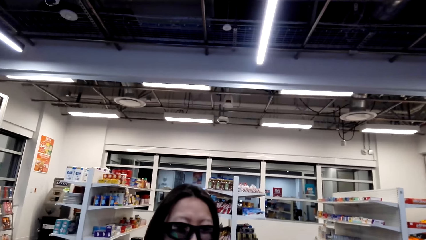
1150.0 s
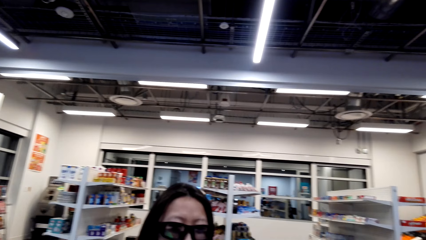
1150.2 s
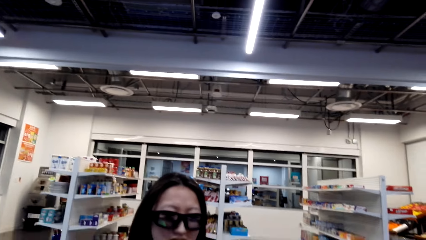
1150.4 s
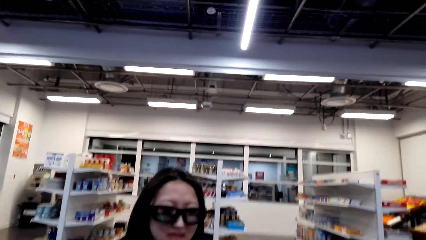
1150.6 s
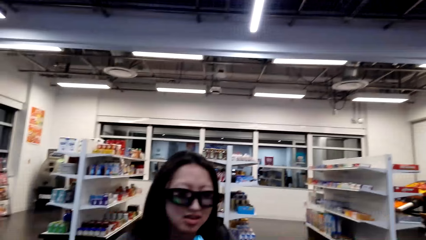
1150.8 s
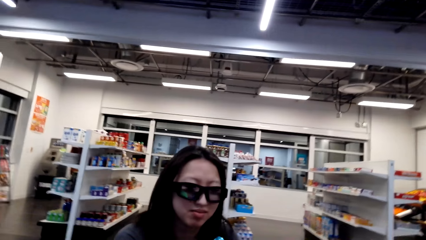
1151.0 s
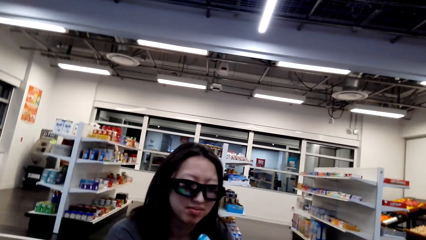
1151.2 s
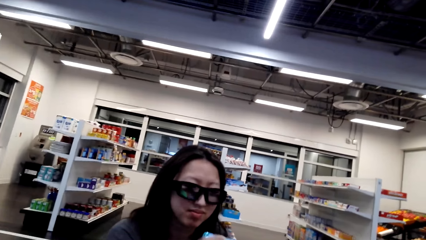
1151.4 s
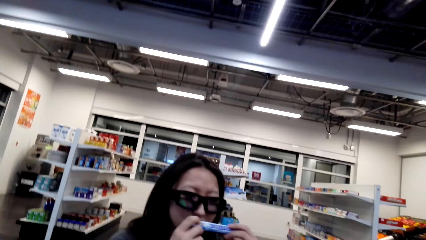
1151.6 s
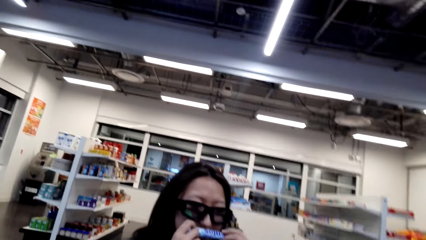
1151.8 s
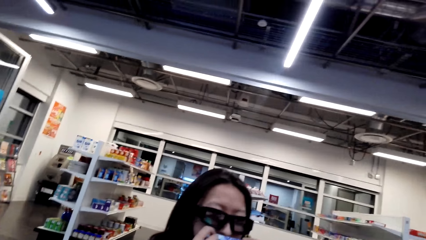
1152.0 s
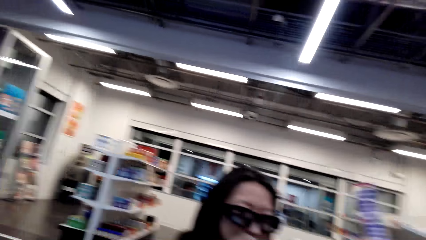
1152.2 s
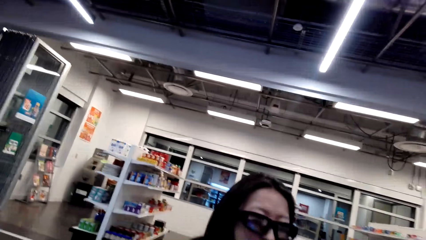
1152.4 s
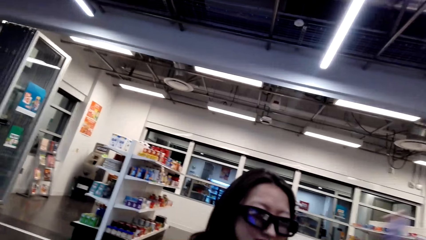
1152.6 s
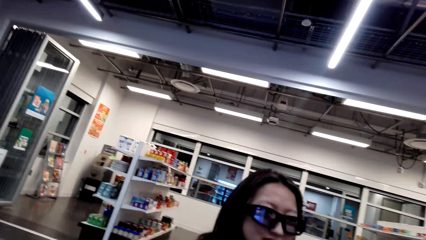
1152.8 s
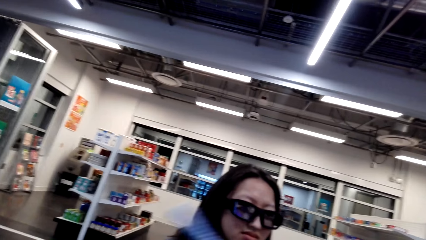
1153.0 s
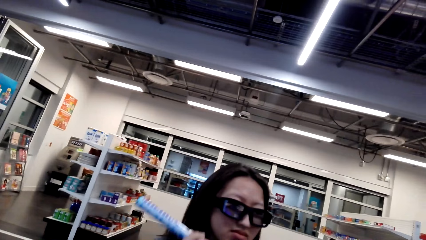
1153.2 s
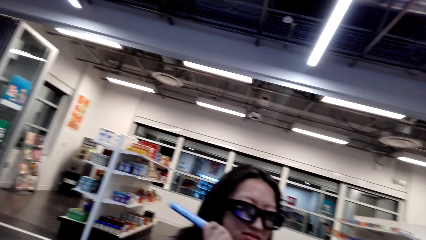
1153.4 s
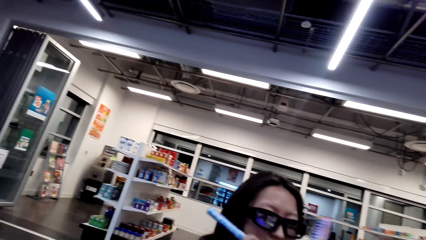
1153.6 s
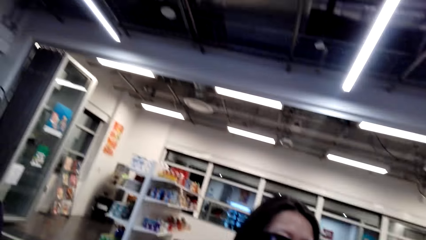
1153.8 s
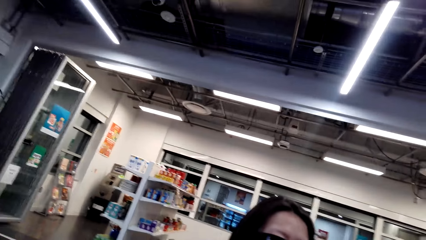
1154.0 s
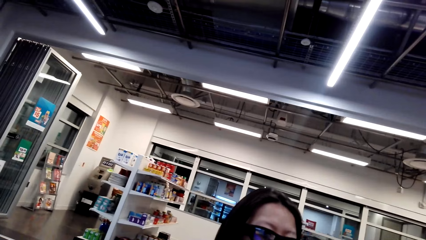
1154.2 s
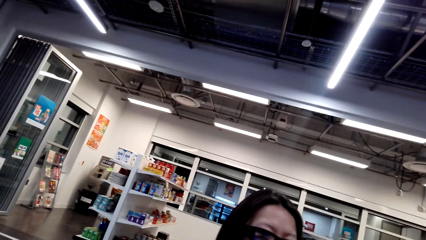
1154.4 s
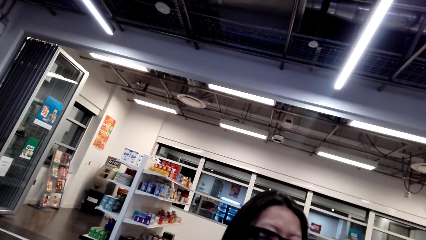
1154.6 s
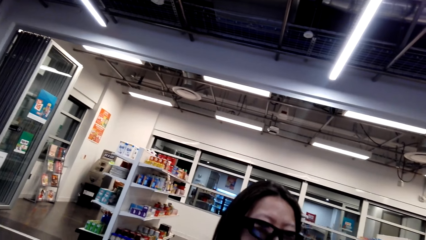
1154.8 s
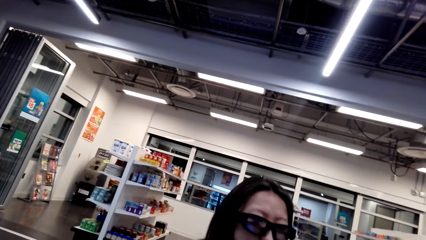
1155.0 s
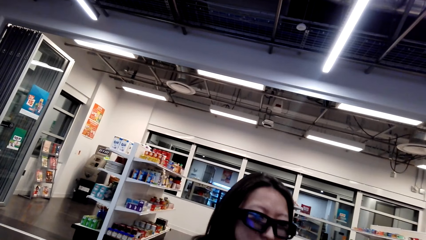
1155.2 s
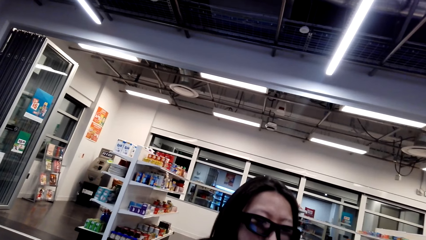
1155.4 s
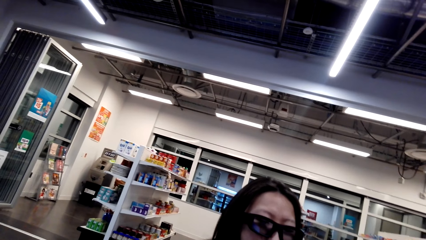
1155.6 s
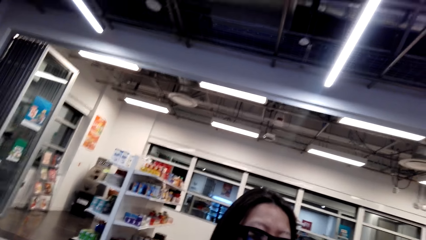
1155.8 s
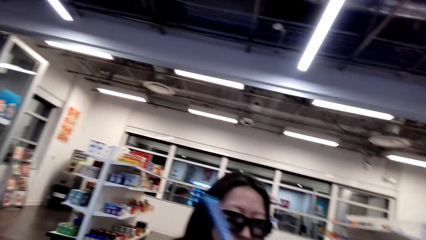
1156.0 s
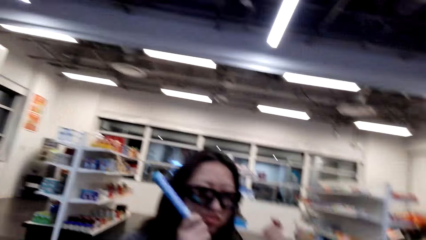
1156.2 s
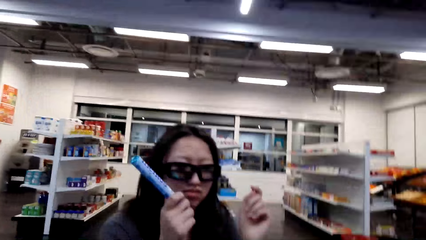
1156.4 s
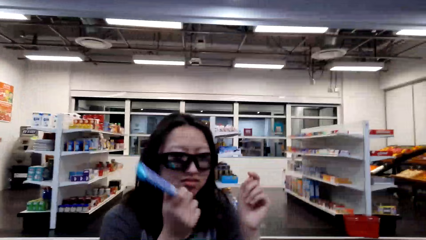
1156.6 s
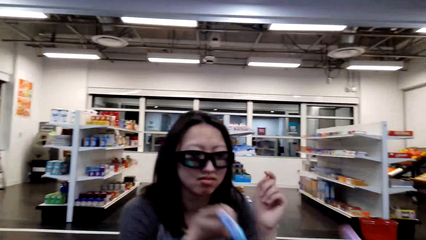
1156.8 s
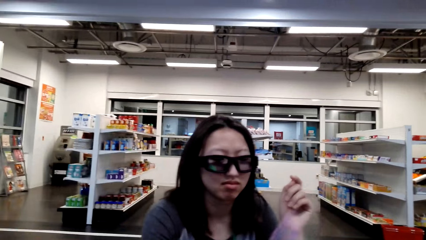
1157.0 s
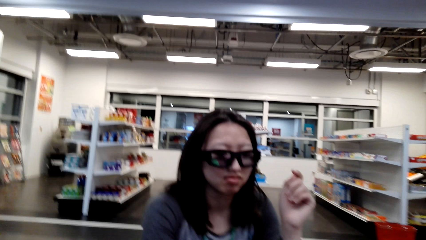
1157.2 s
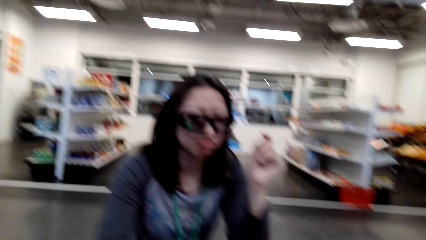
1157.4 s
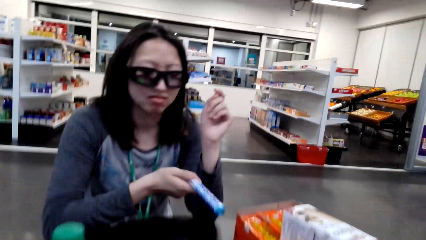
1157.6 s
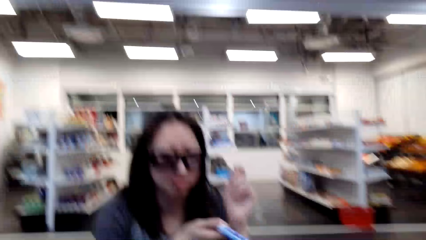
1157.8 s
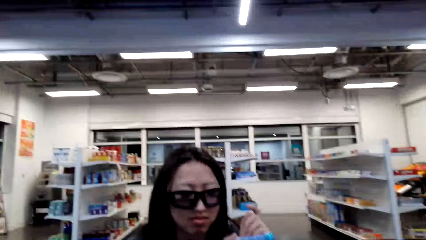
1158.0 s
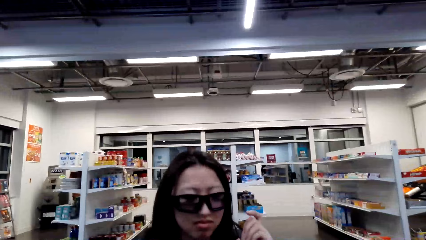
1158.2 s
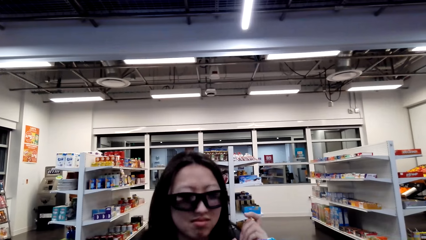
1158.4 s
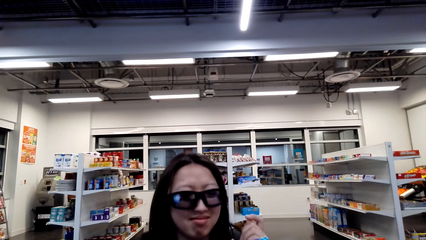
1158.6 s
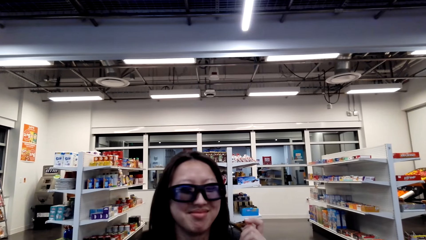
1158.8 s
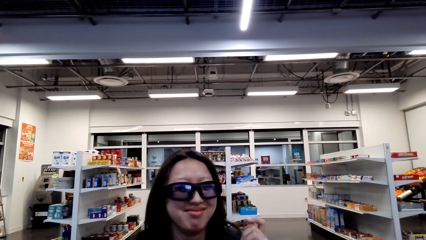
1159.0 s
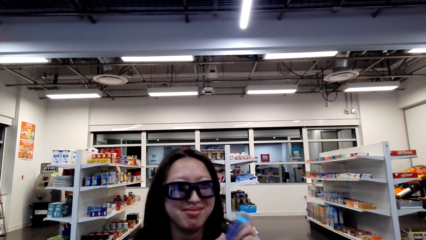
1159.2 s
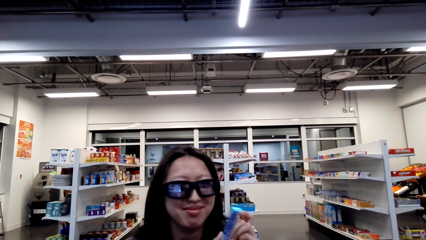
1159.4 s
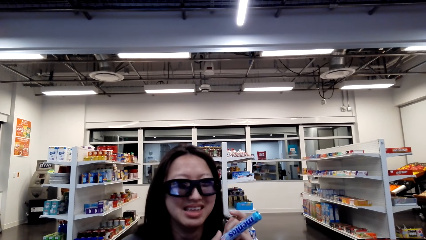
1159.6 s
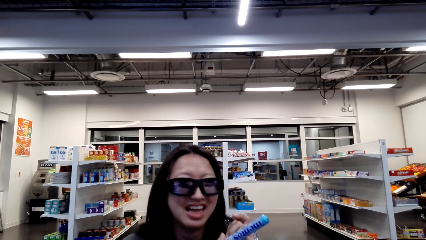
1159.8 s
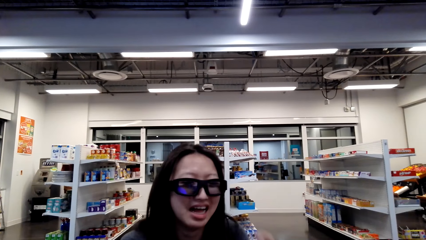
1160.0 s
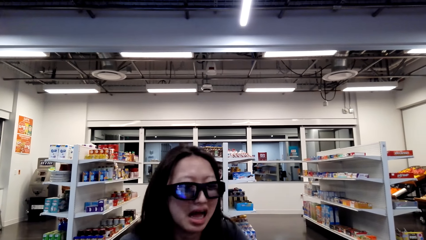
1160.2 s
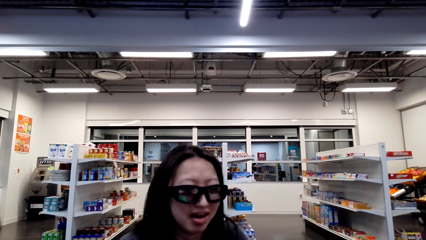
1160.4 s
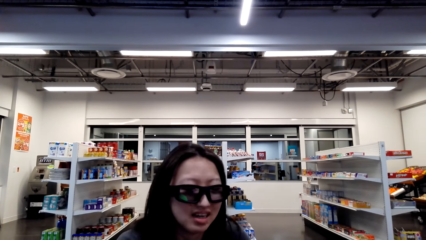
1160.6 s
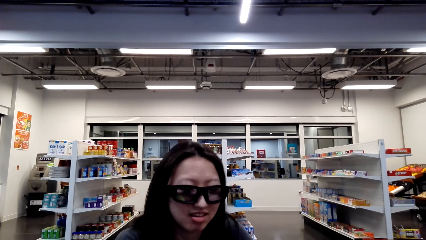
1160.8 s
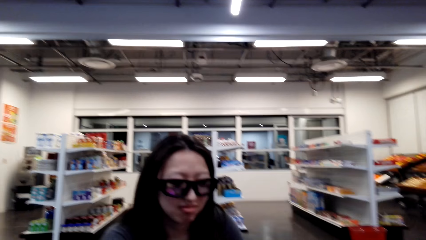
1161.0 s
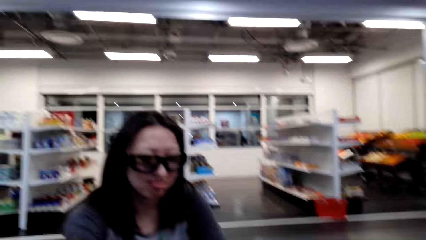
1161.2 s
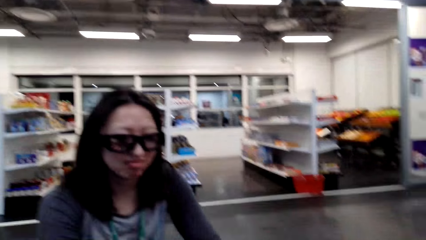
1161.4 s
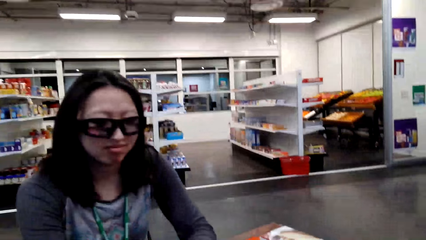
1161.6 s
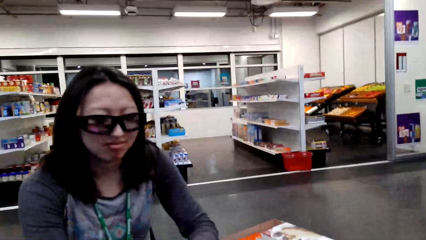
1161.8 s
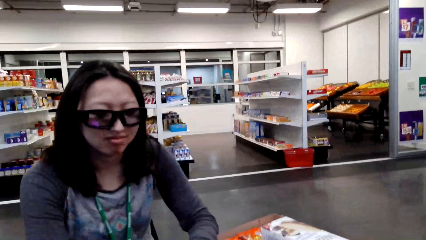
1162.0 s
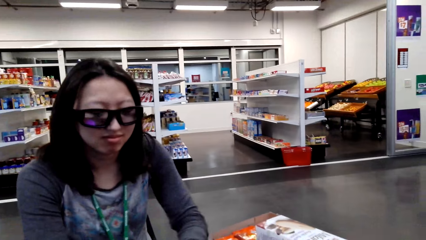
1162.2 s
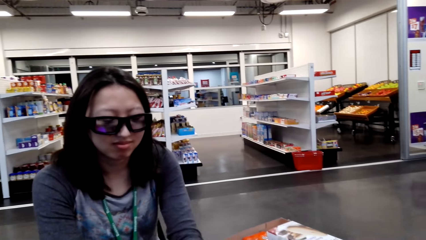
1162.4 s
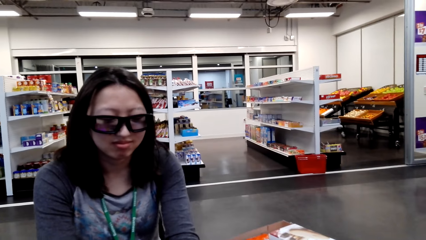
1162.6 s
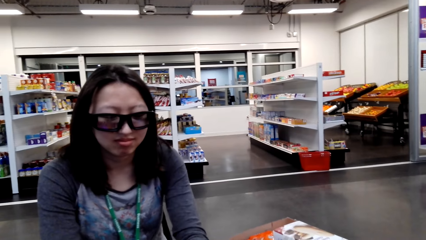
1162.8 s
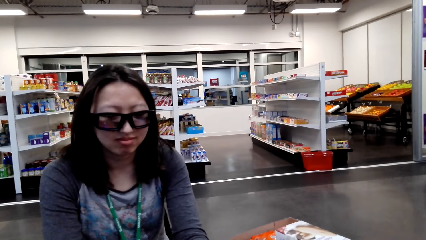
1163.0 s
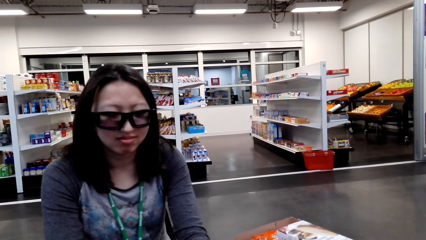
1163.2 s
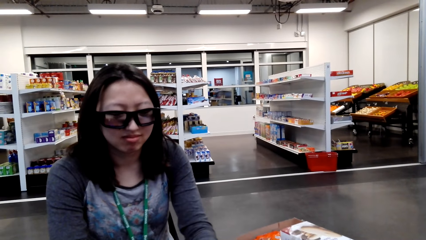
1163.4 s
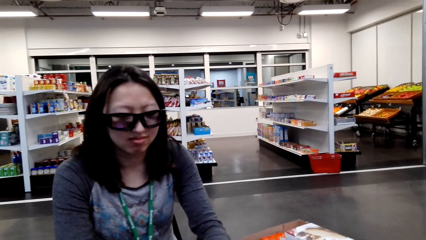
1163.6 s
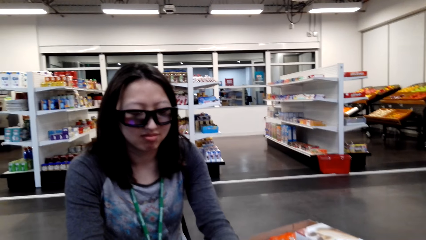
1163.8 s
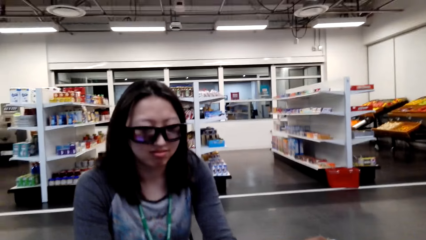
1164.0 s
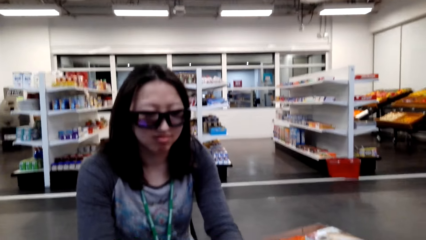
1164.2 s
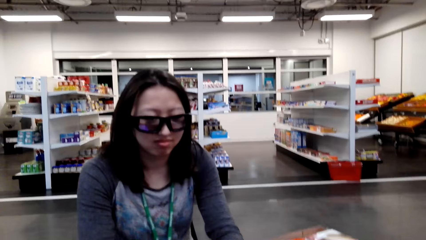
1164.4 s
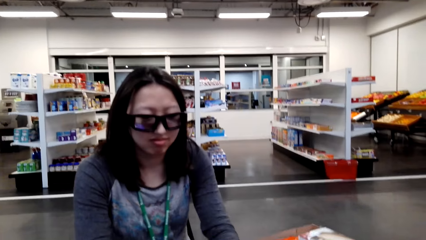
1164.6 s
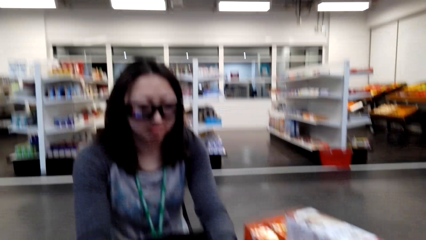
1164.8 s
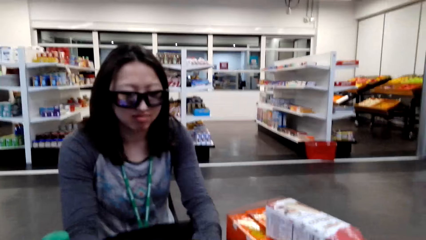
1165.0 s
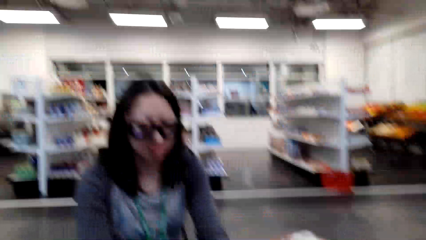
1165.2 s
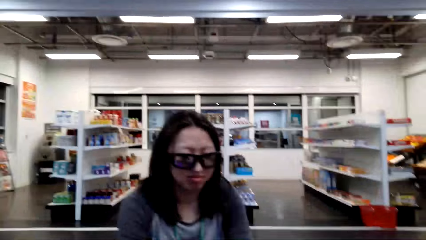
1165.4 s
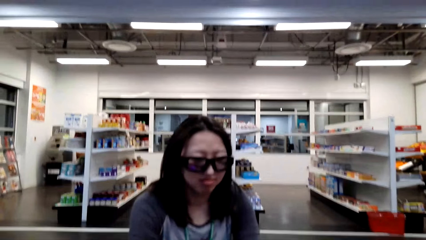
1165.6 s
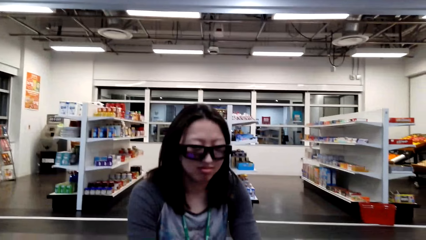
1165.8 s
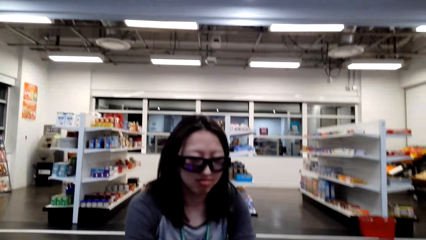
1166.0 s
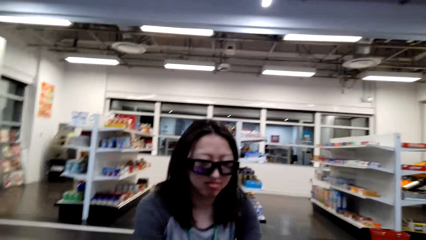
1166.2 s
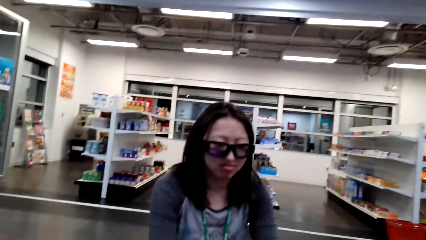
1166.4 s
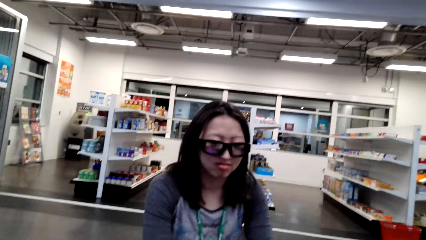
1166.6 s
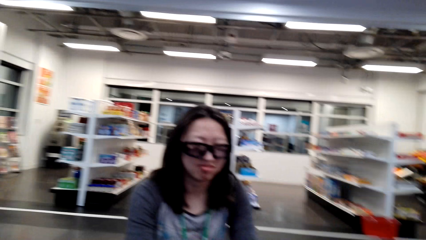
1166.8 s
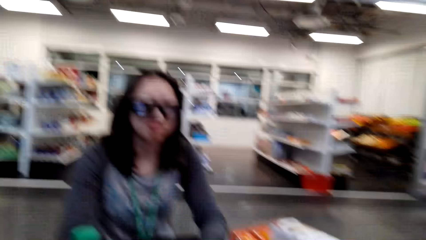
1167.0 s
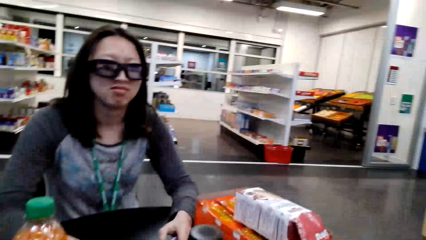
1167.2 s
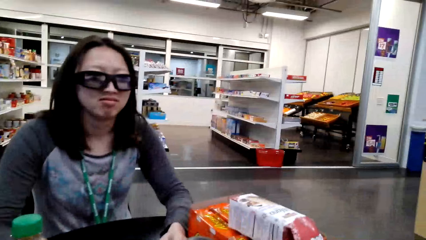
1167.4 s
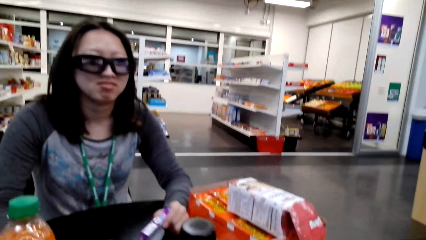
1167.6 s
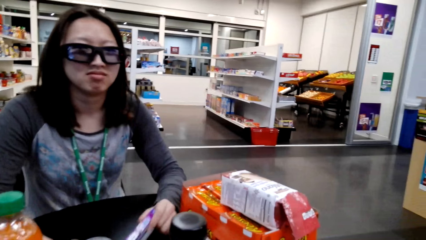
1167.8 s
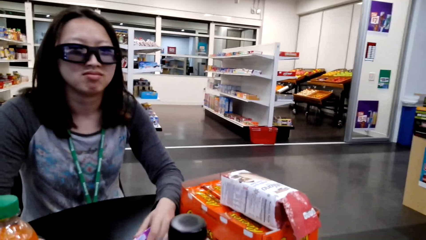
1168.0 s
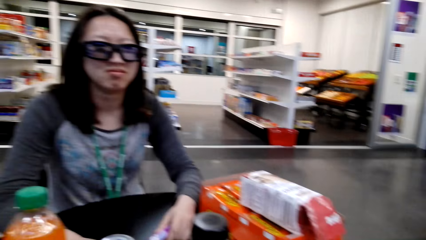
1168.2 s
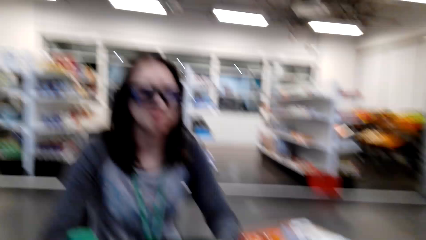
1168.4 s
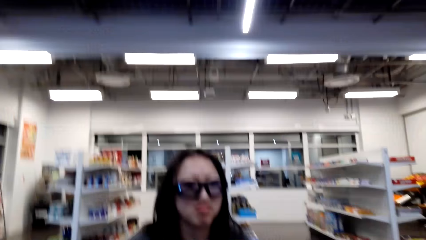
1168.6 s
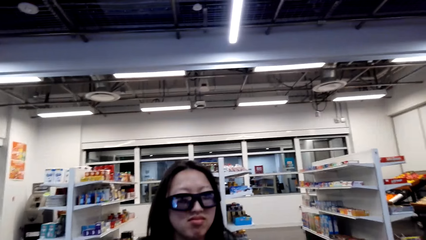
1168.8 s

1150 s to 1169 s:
A person holds a candy bar.
